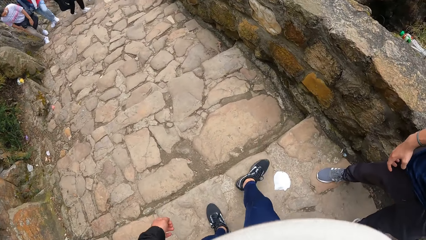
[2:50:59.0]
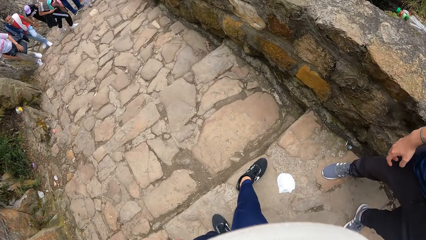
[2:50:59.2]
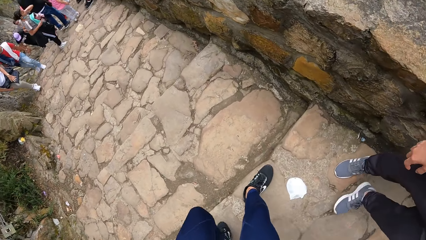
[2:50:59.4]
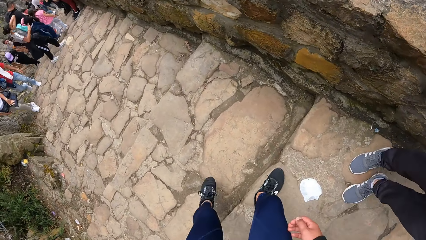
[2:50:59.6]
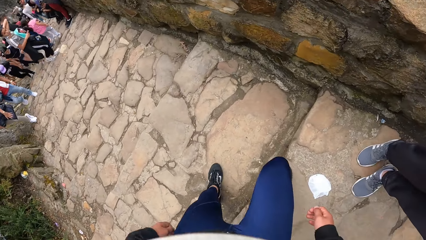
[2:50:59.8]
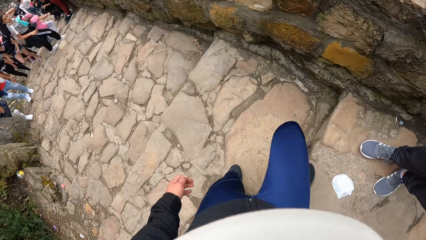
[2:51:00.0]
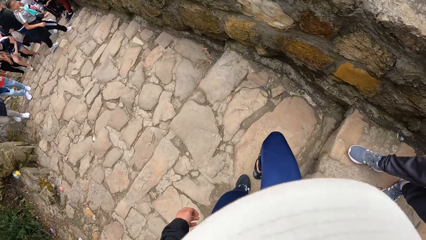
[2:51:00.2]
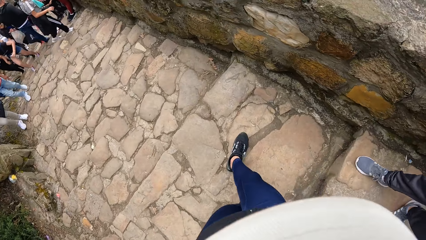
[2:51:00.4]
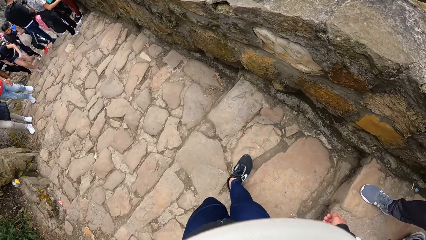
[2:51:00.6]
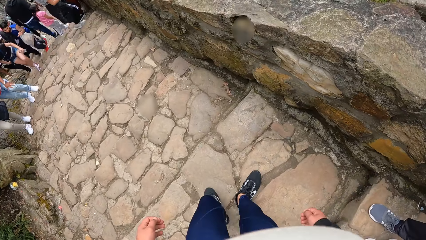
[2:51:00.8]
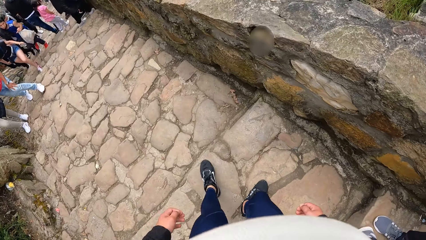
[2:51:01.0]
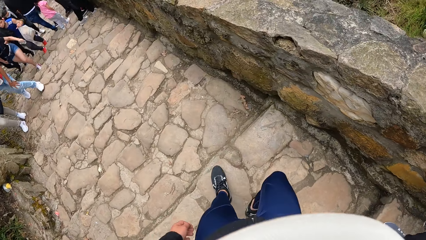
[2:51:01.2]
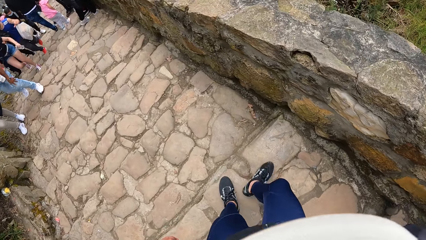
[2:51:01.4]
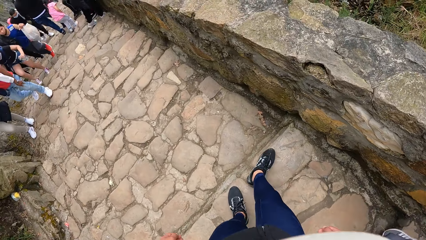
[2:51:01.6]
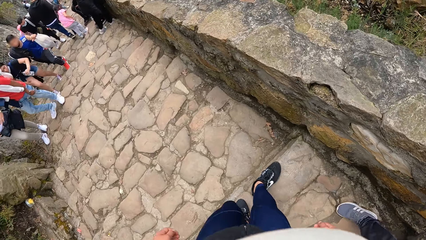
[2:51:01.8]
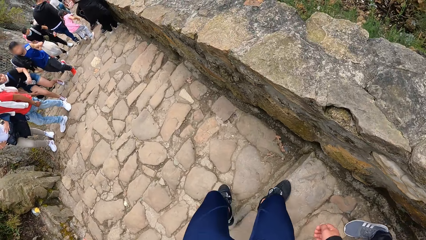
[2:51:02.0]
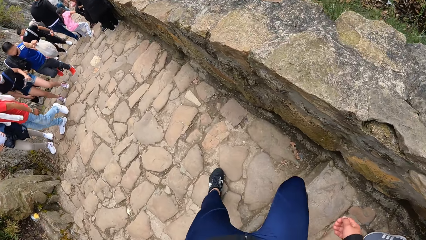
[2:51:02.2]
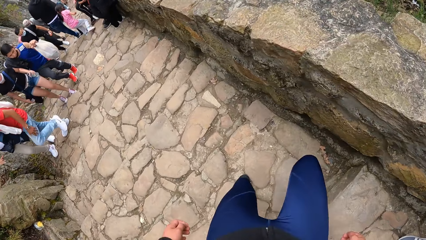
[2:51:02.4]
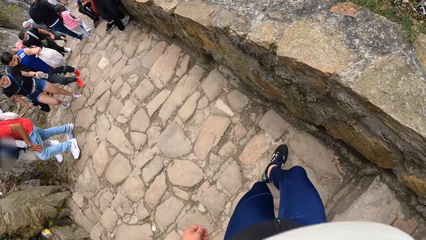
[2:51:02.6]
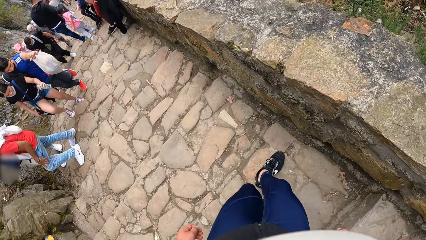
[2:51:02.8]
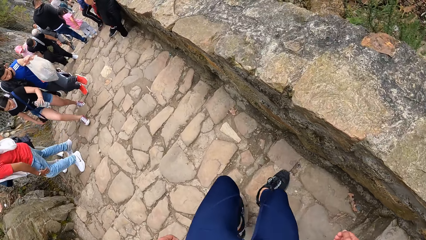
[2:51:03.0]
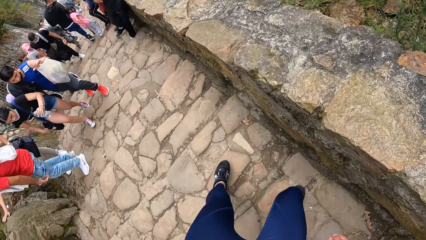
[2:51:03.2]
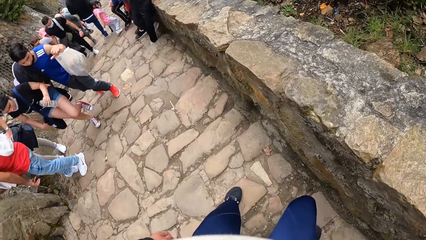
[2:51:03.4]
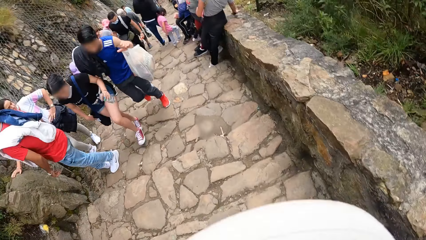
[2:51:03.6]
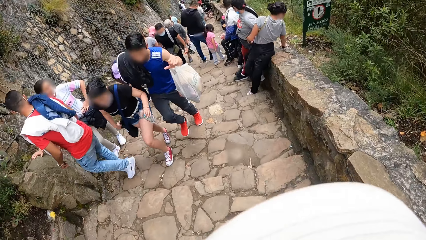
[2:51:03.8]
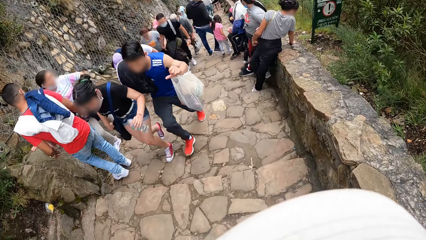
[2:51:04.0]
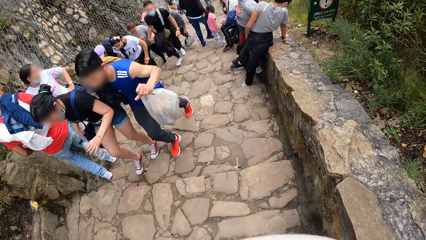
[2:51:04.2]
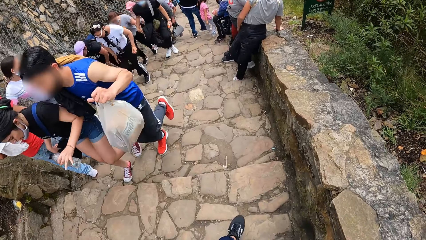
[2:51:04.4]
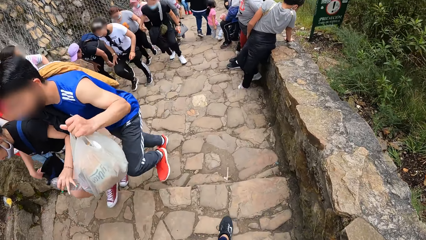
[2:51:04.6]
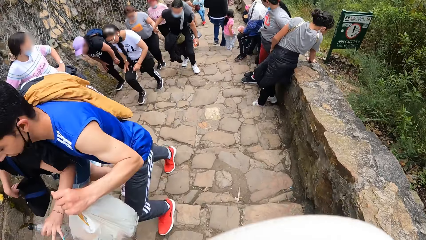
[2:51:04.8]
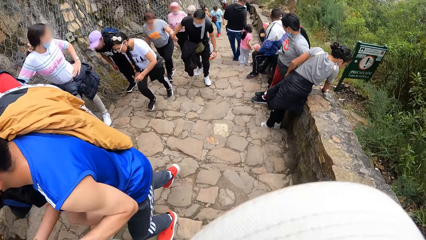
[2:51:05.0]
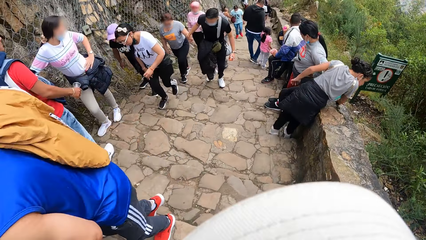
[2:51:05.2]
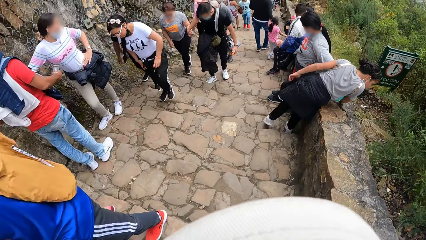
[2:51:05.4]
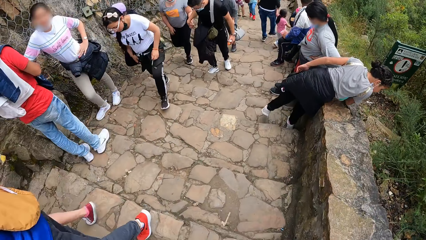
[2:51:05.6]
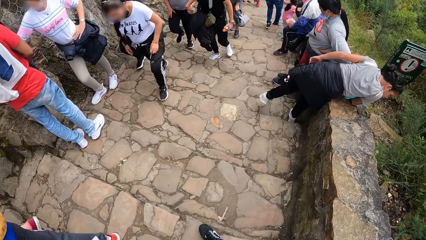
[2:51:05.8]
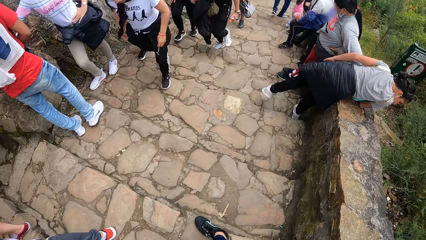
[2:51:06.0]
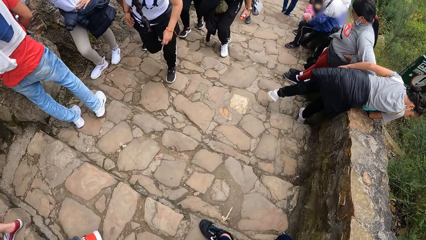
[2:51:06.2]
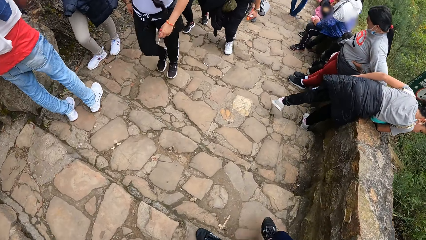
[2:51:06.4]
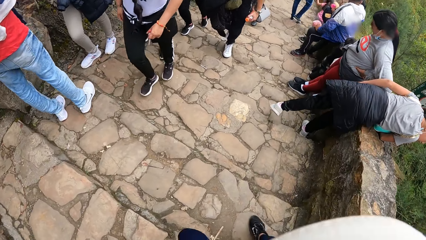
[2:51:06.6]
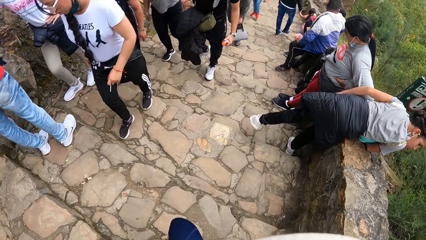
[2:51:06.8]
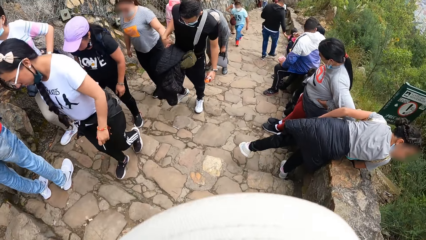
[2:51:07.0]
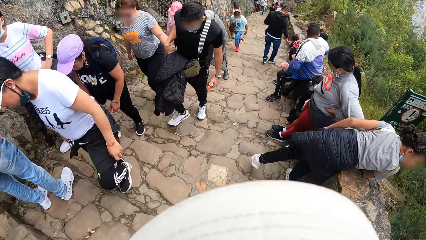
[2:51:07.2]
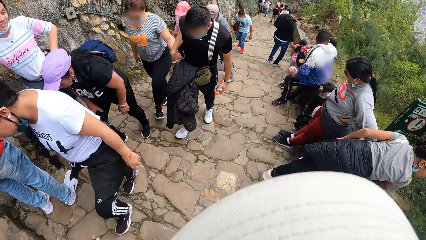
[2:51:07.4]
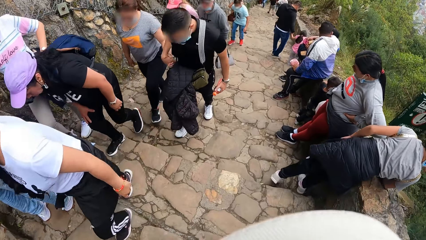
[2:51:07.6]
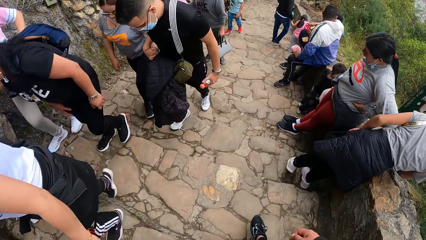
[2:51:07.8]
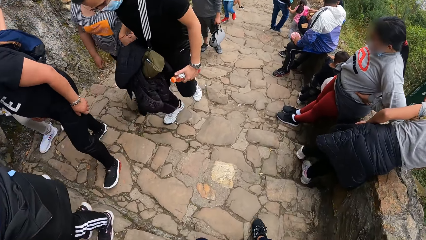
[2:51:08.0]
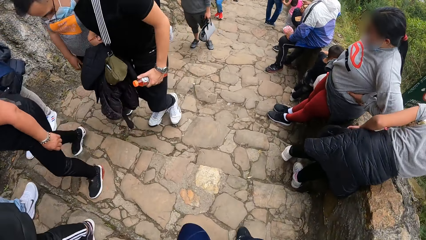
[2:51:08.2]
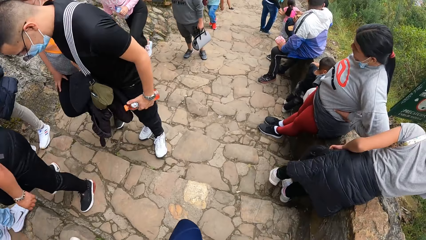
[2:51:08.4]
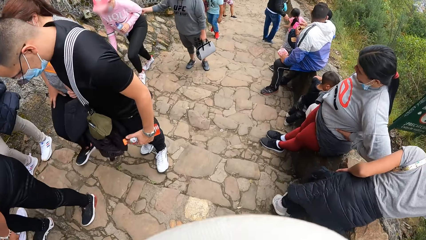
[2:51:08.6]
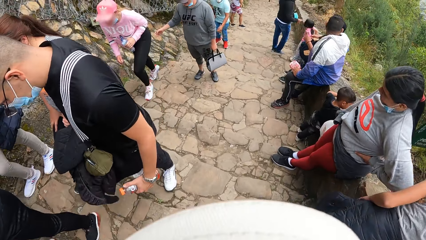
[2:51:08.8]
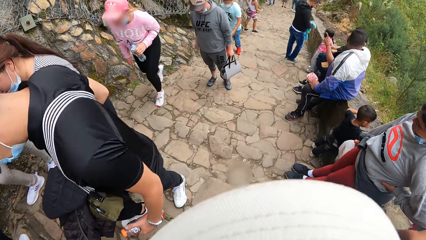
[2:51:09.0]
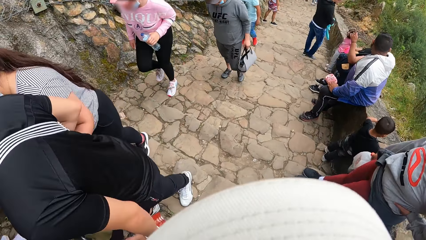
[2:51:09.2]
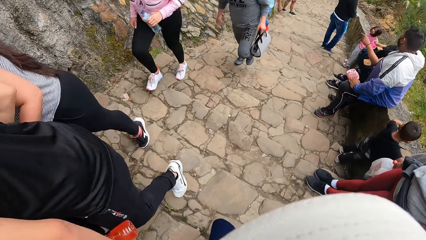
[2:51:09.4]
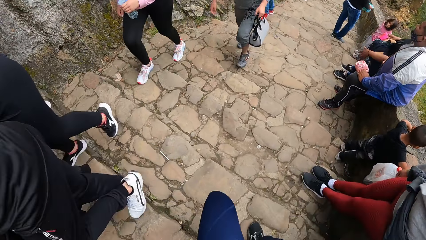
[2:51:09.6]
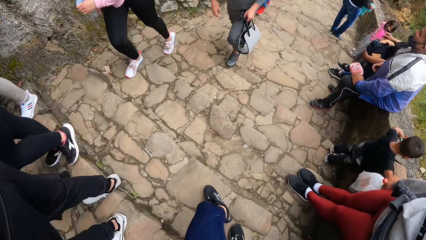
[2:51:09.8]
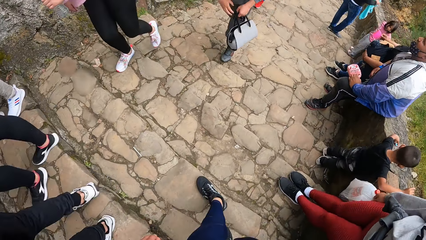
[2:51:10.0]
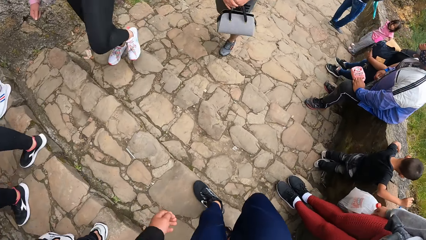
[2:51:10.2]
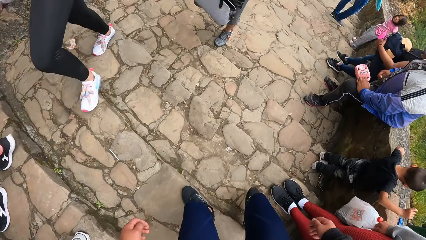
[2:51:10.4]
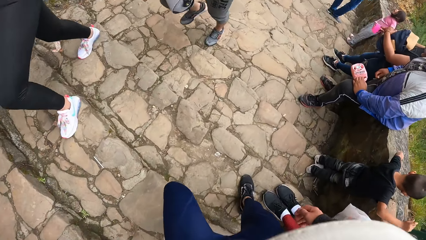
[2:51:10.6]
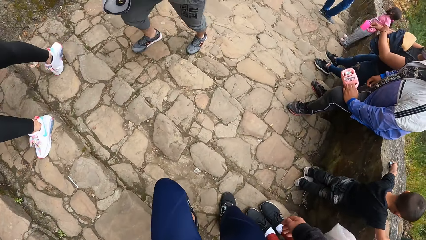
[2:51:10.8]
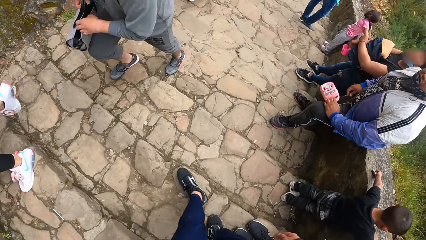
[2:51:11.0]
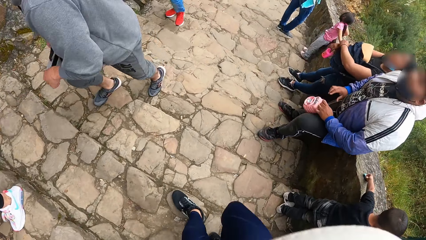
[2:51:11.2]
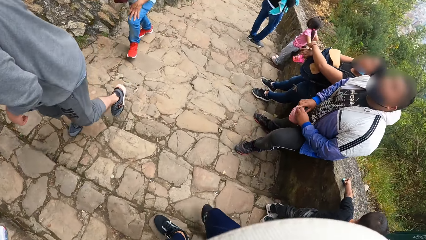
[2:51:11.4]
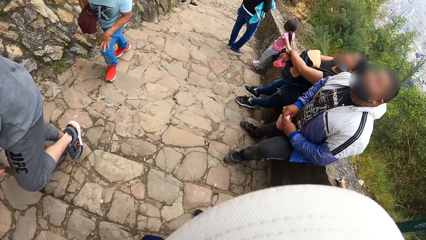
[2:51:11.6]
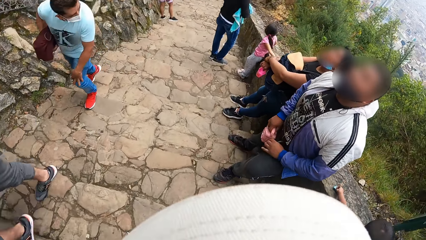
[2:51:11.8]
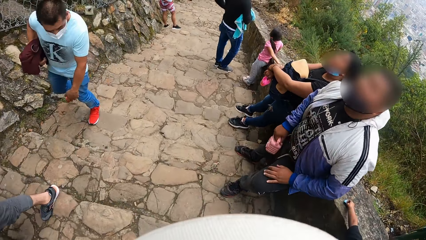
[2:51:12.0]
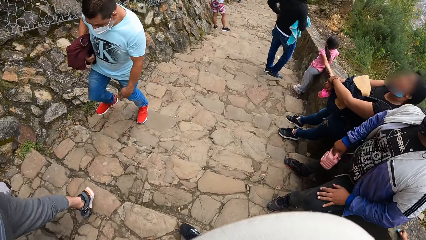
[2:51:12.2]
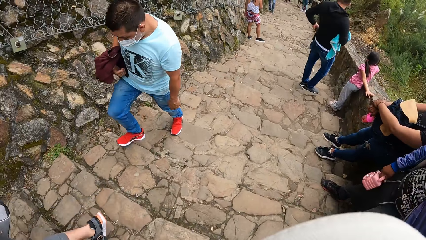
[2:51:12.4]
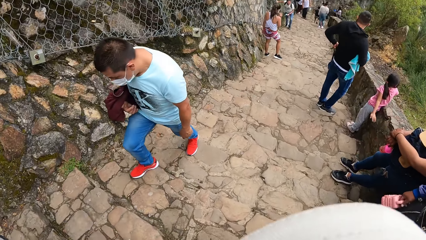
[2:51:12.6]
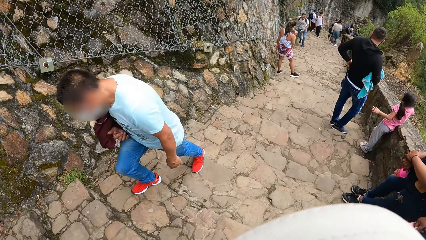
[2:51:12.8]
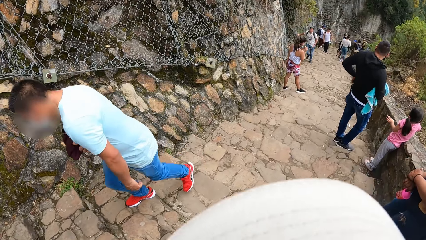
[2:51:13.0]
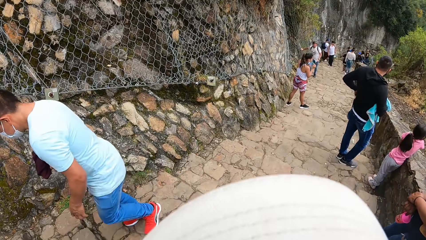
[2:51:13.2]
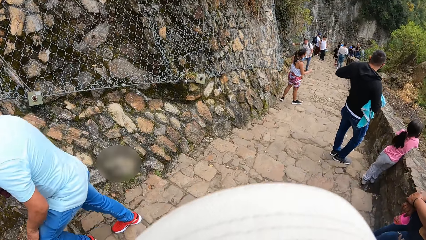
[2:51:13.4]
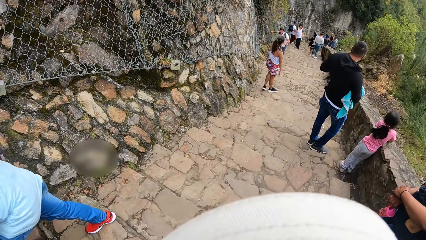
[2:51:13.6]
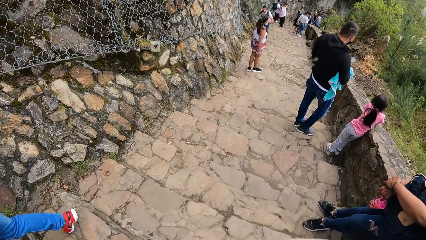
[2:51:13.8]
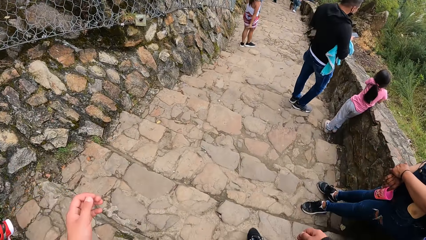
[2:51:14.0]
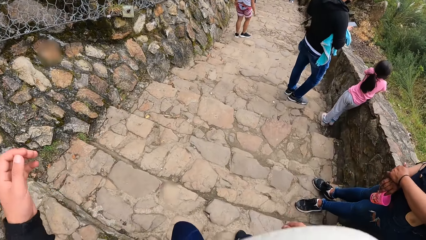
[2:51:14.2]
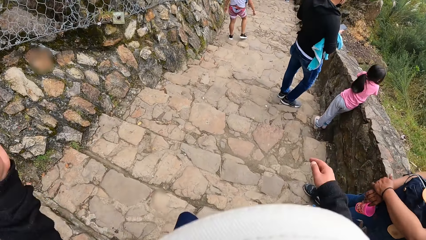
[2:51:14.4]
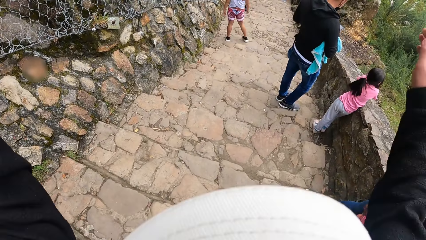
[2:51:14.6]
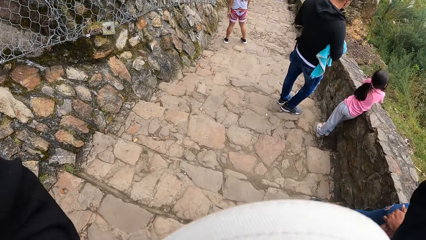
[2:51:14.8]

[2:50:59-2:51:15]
The camera wearer adjusts her camera with her hands.
